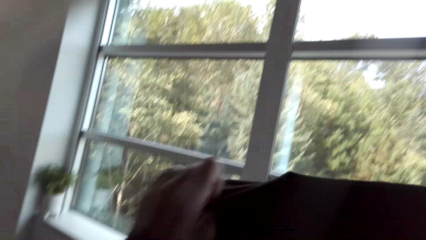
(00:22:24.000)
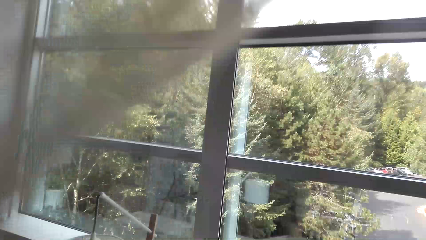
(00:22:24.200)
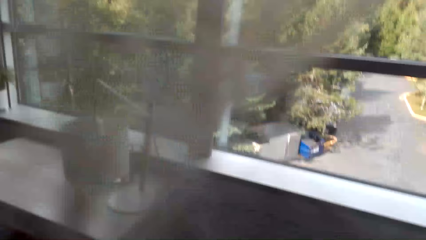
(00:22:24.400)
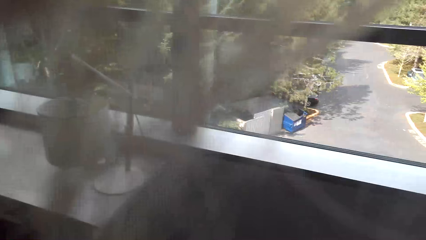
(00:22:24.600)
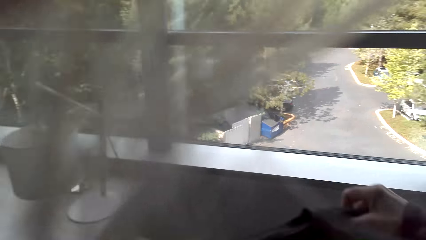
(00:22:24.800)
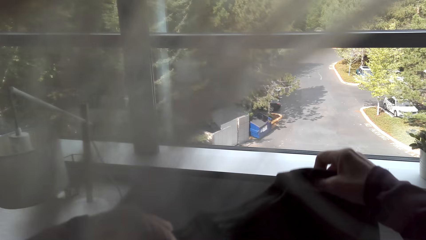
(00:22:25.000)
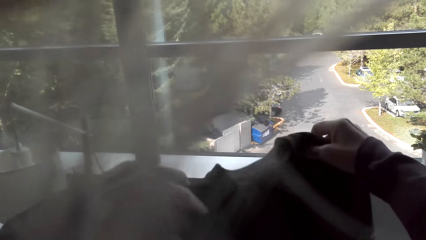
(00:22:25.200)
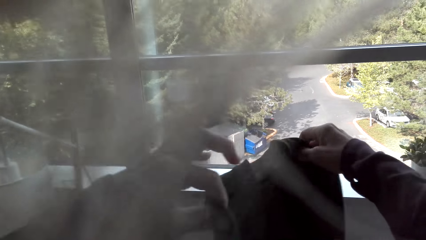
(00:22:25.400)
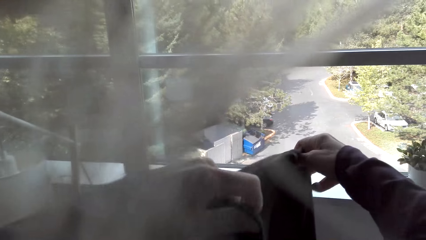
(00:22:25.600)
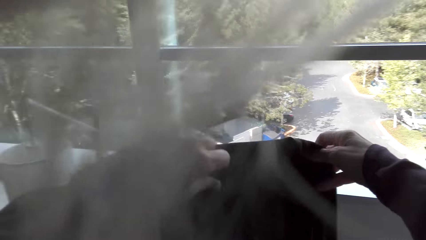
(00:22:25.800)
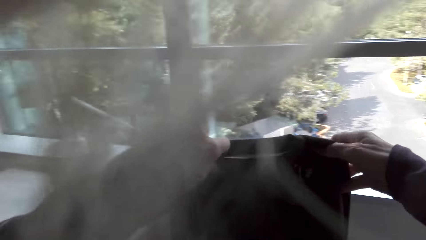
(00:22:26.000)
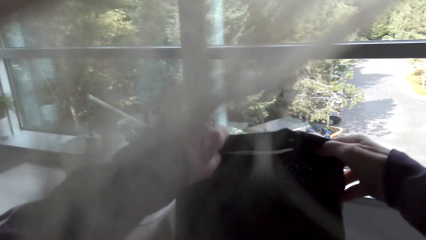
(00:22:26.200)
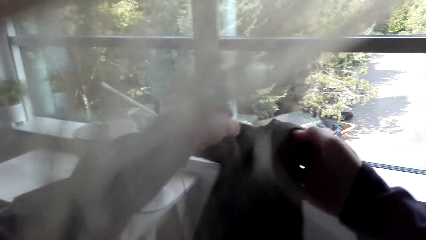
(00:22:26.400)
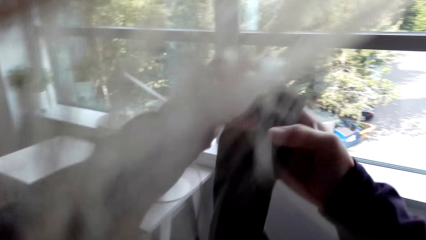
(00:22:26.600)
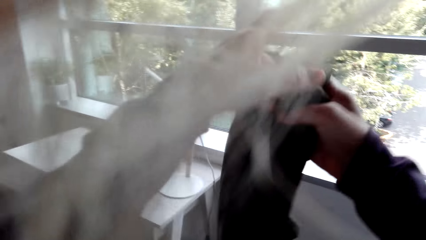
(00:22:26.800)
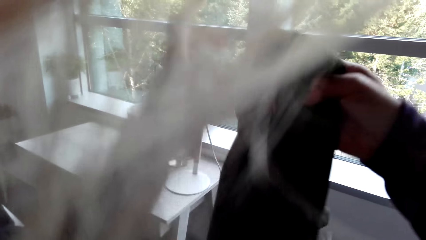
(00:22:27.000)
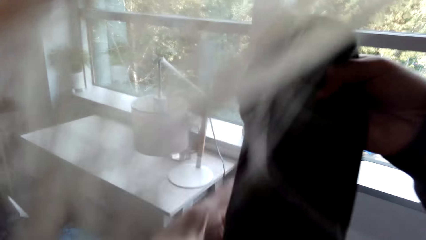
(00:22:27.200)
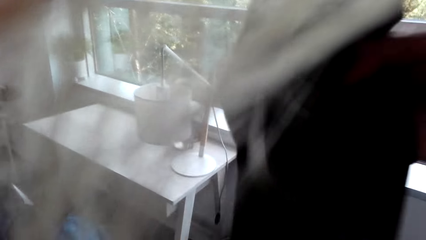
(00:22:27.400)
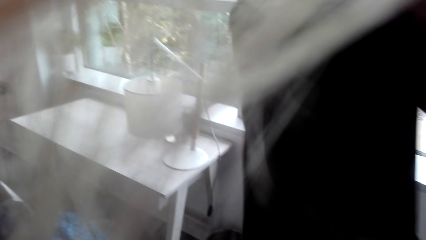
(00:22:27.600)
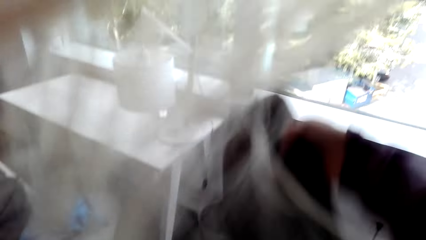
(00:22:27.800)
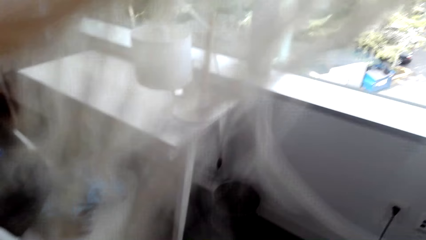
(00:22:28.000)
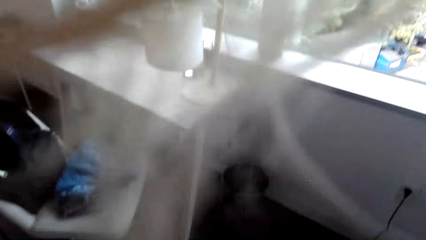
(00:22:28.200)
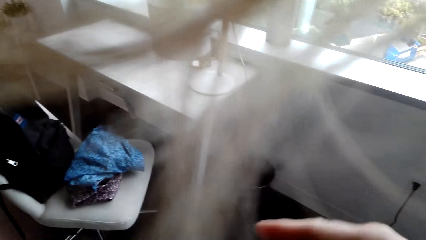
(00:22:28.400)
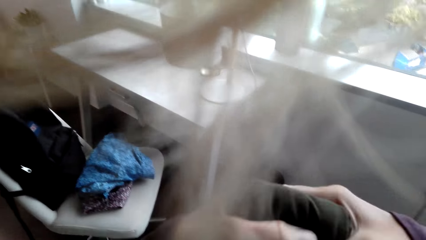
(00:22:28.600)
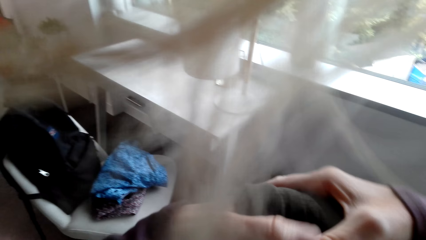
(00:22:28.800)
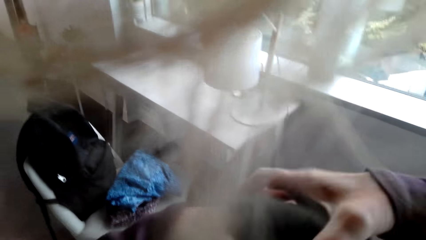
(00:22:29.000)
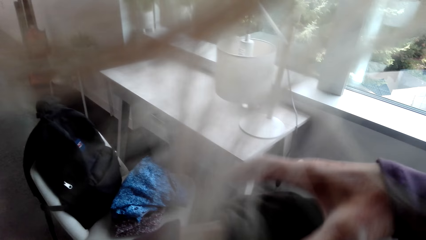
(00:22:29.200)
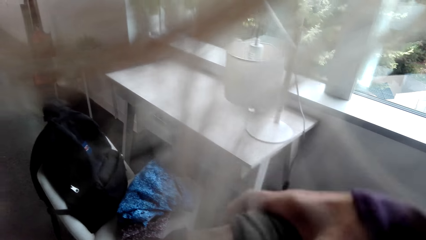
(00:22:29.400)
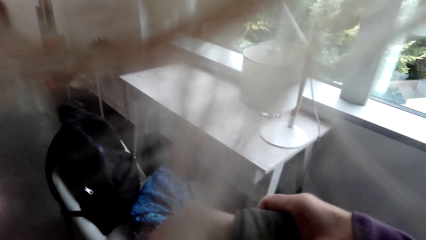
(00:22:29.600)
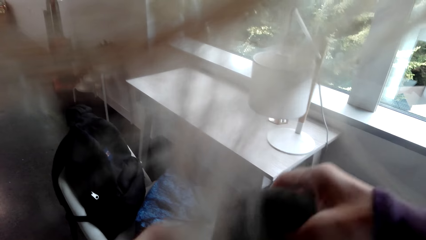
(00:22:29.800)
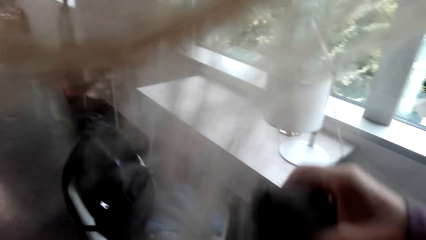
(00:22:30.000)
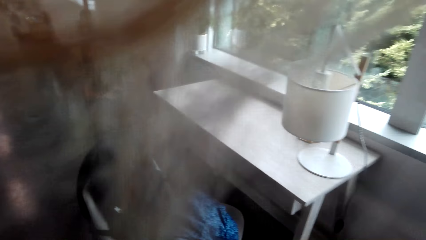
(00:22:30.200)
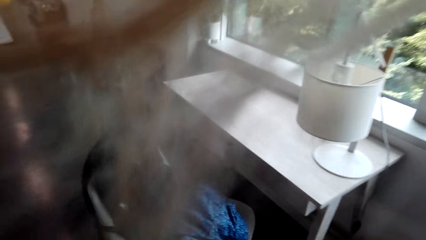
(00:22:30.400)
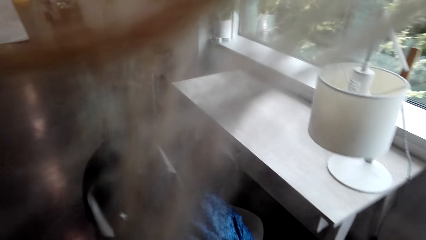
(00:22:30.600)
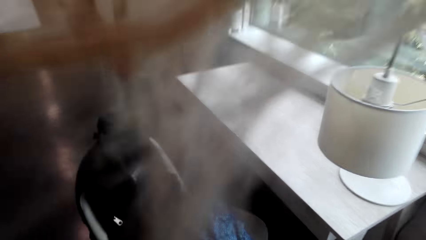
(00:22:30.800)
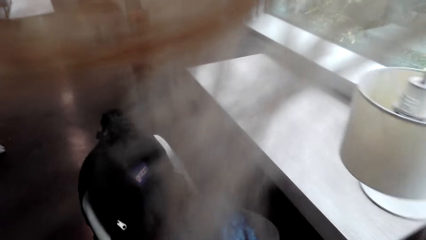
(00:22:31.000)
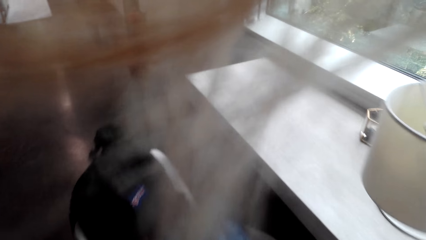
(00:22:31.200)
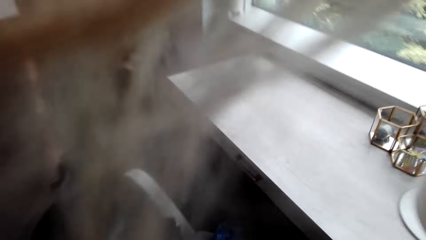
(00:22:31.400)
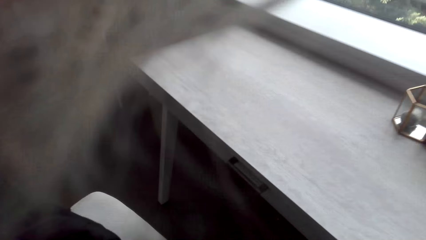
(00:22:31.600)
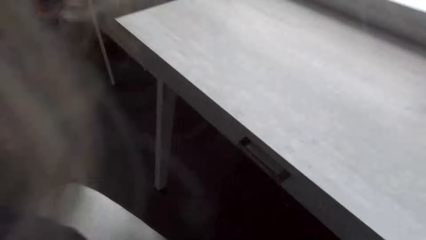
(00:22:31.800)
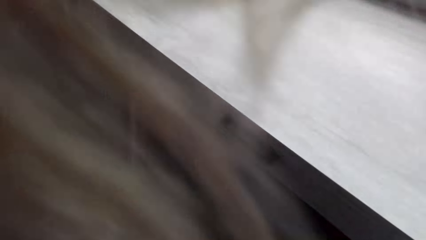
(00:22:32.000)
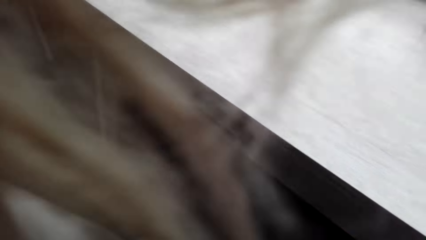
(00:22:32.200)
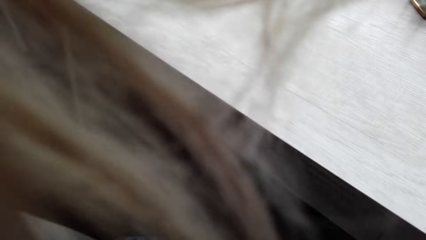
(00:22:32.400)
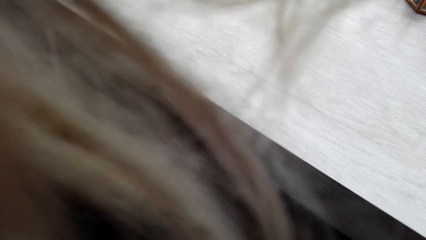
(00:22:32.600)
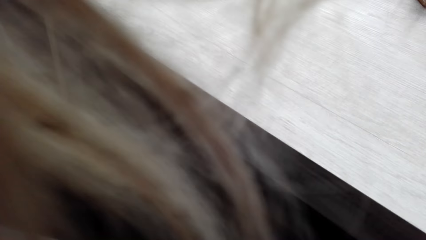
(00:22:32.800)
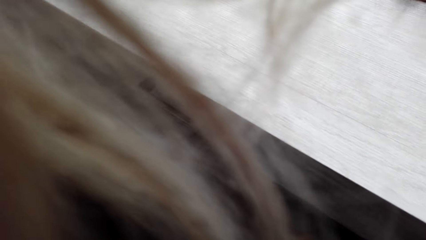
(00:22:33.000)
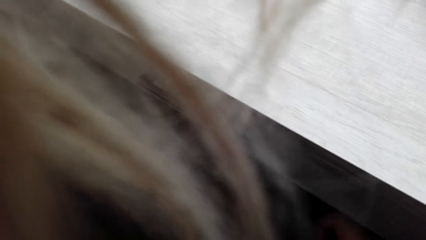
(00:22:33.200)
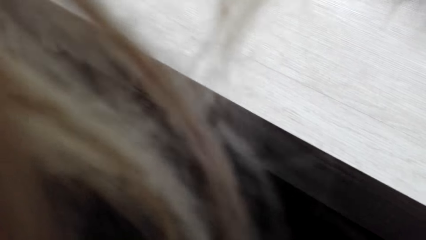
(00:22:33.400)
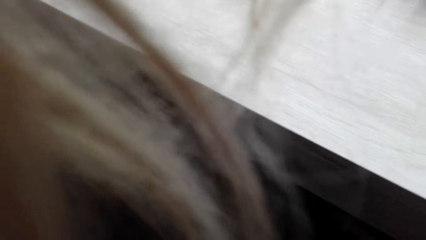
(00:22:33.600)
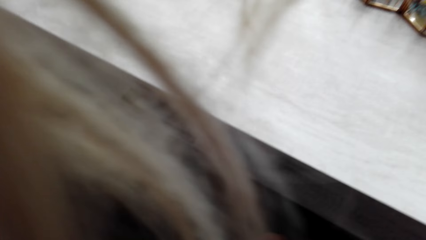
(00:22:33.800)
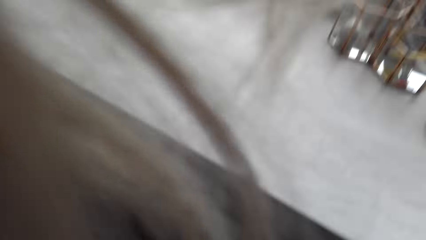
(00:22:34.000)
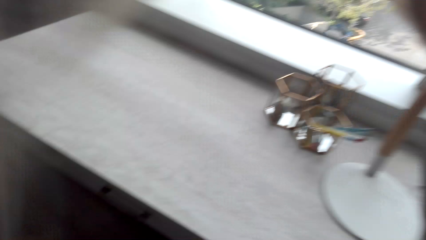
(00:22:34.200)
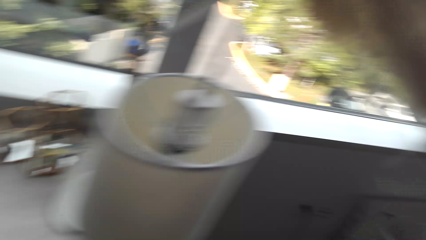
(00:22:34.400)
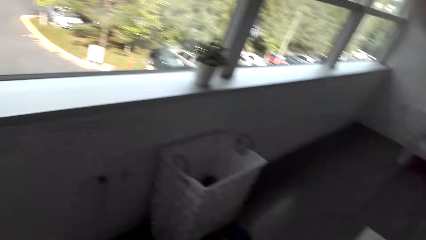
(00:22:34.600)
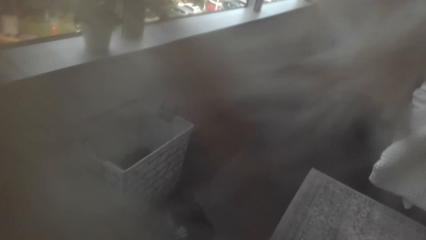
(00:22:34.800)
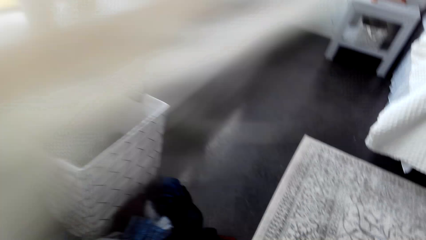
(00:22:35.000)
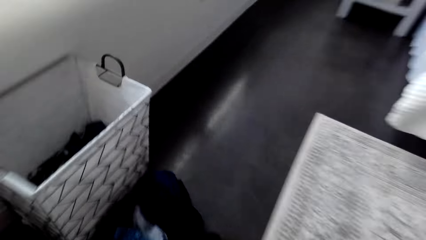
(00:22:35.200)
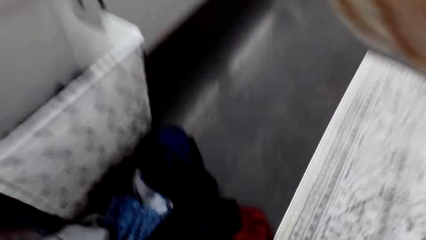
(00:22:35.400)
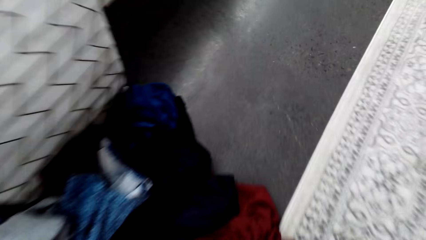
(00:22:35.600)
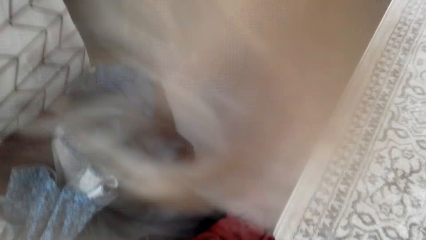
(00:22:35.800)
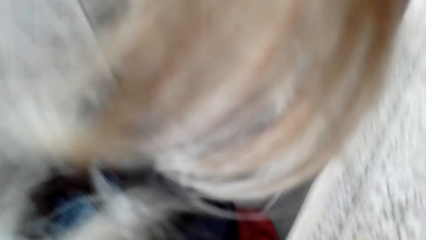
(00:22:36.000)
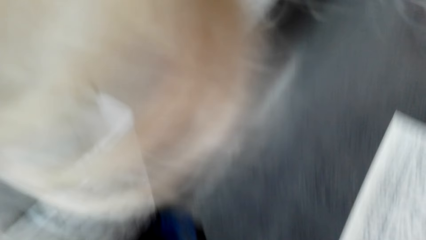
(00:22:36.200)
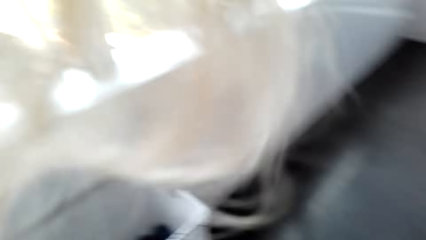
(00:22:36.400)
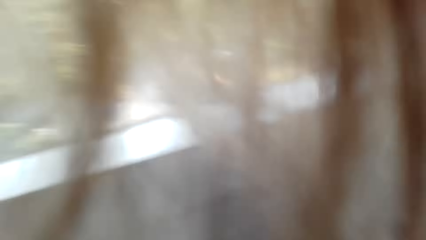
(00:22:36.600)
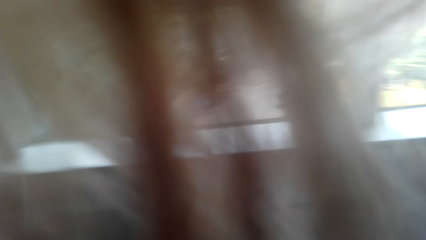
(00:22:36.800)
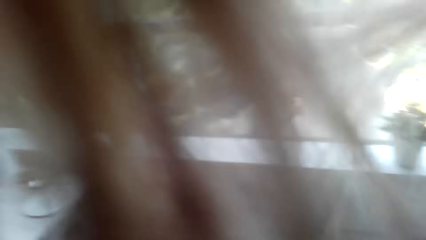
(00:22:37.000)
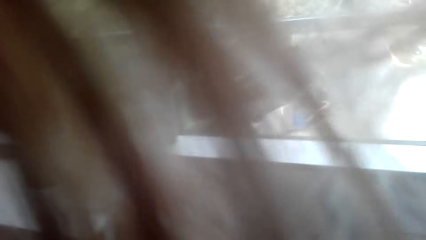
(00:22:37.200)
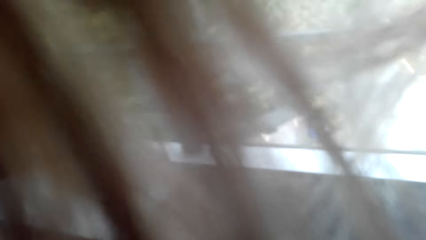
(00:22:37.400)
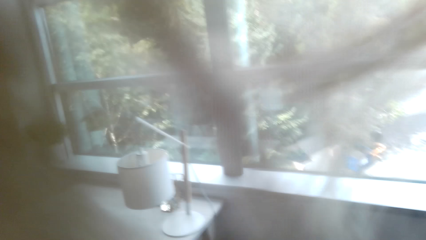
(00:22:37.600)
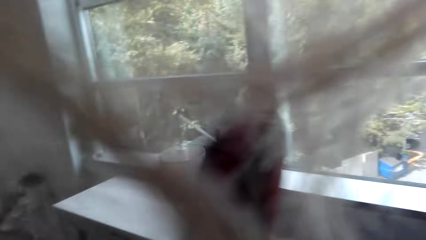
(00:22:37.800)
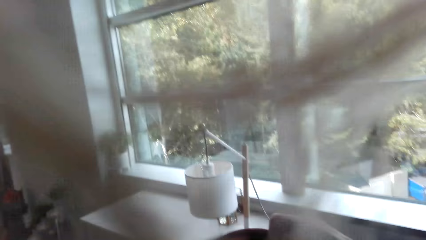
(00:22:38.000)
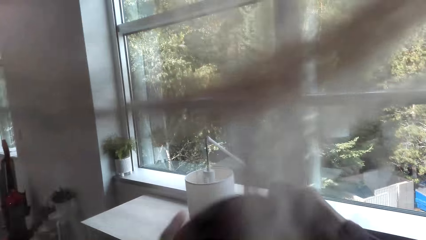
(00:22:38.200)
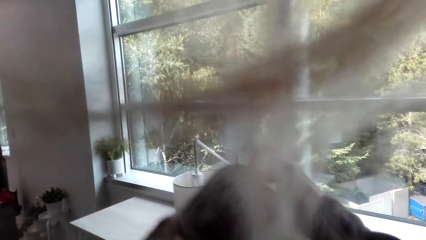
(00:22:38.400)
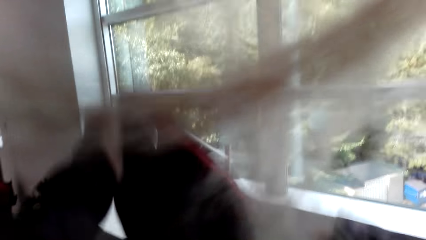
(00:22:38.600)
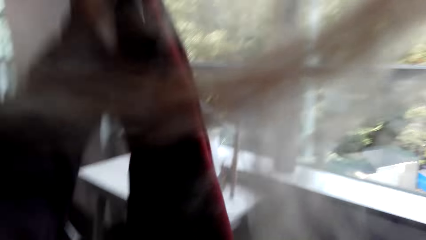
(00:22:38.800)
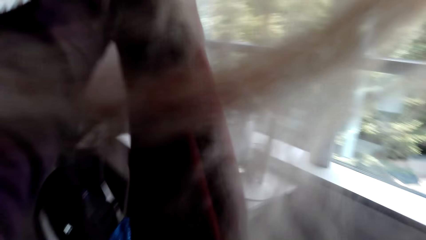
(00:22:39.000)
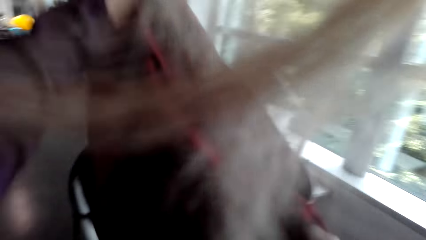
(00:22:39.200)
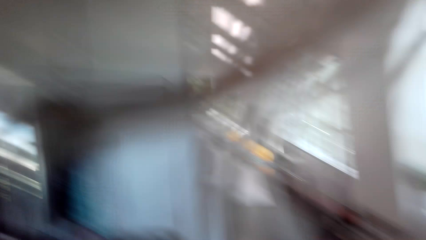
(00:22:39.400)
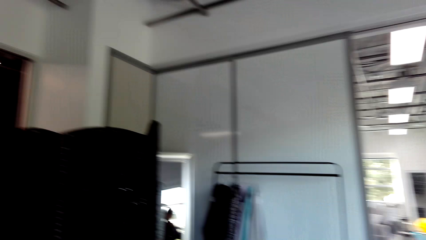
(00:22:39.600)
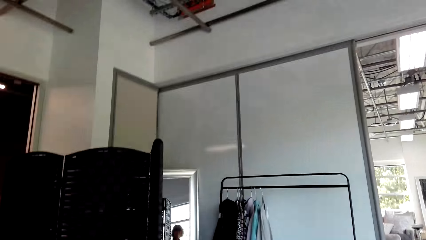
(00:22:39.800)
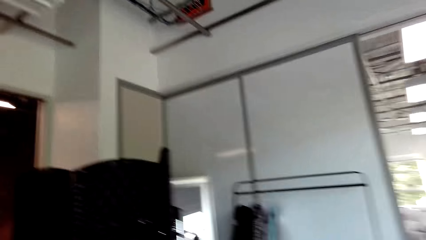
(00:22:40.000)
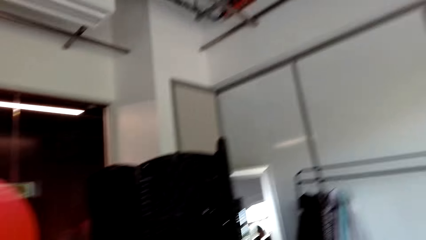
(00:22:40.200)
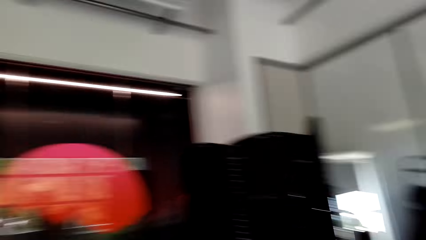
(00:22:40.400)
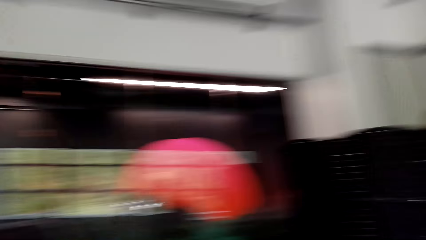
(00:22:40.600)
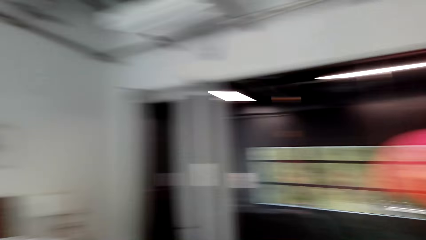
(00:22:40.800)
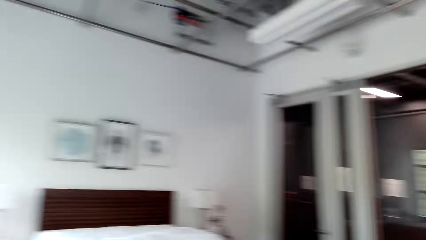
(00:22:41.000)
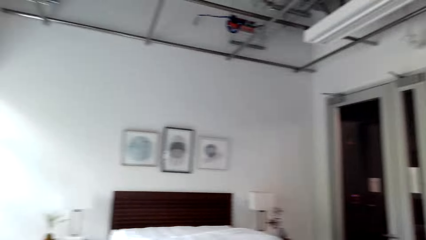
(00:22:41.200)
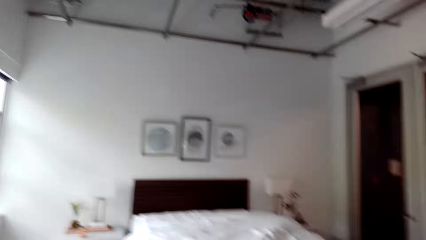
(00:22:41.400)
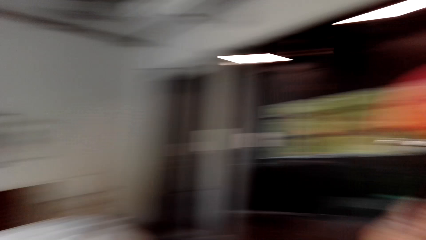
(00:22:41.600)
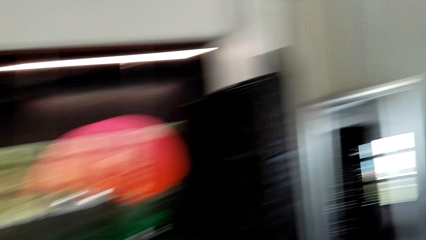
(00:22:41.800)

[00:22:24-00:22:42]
The camera wearer folds the shirt. She bends beside the table. She holds a cloth with her left hand.
